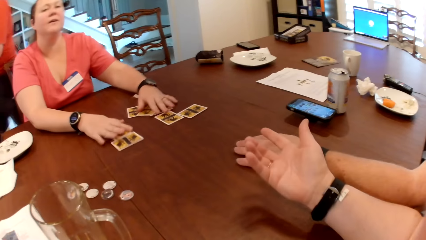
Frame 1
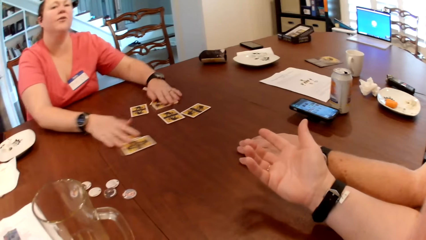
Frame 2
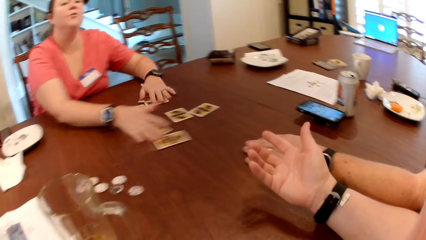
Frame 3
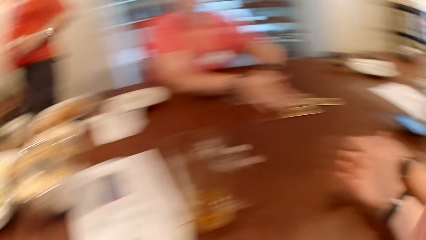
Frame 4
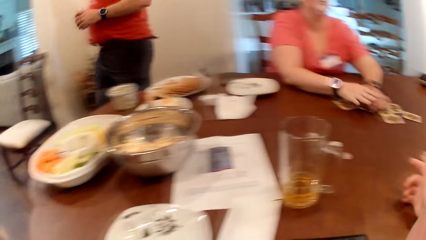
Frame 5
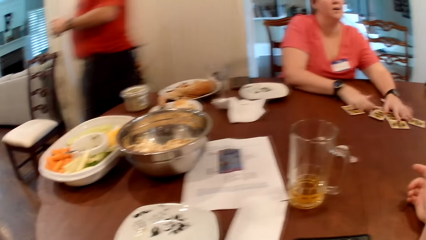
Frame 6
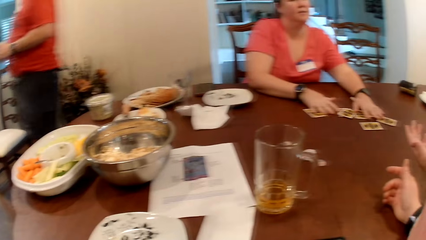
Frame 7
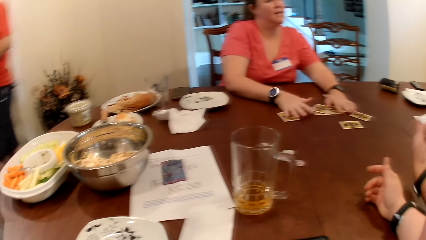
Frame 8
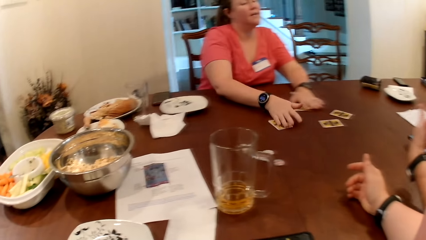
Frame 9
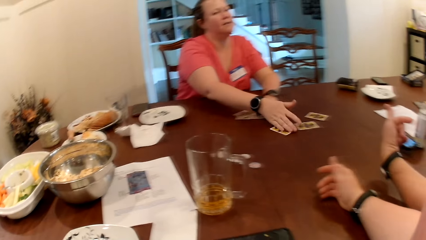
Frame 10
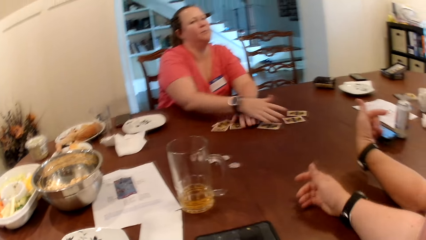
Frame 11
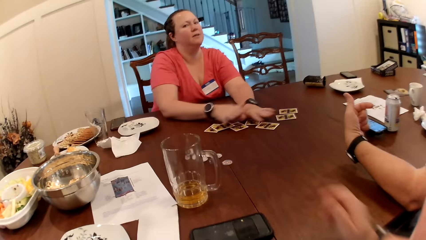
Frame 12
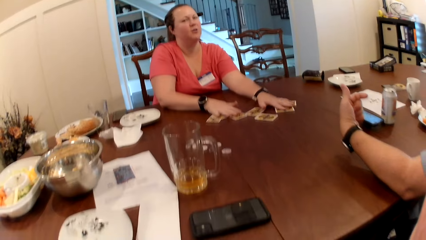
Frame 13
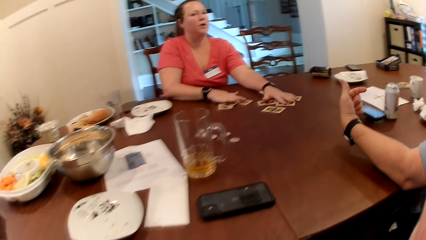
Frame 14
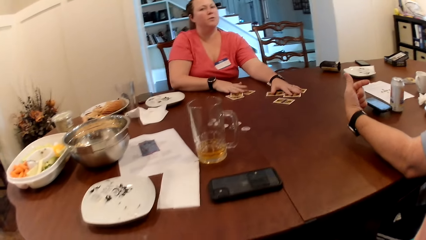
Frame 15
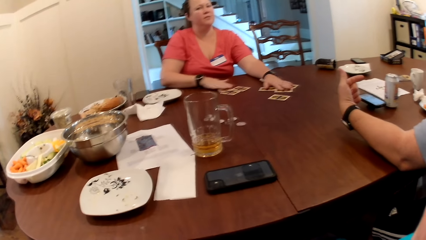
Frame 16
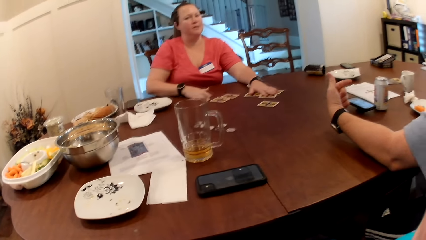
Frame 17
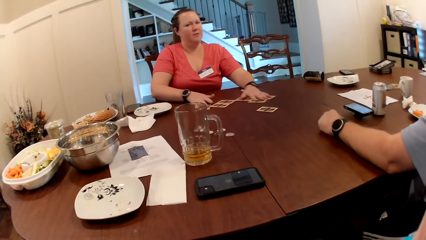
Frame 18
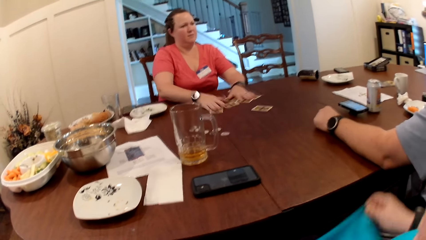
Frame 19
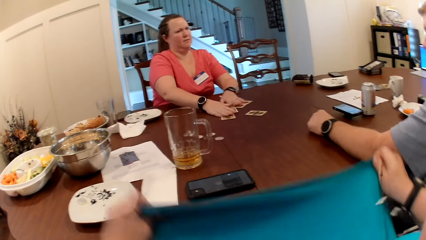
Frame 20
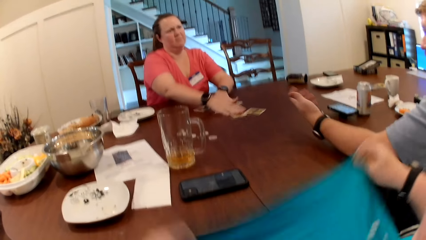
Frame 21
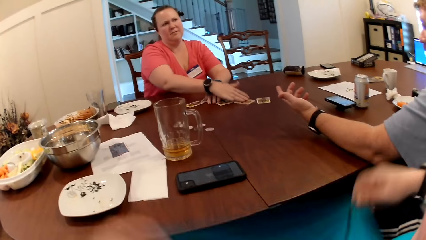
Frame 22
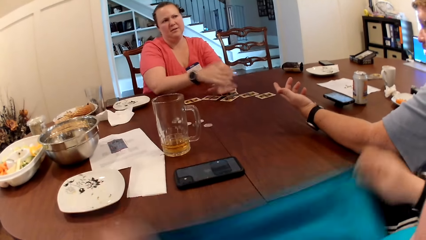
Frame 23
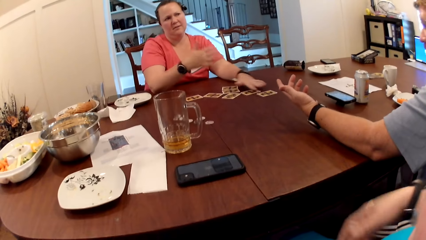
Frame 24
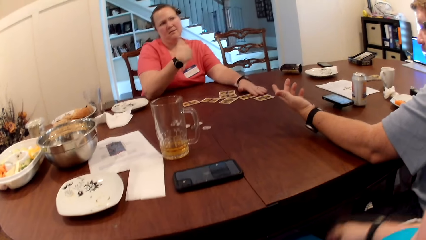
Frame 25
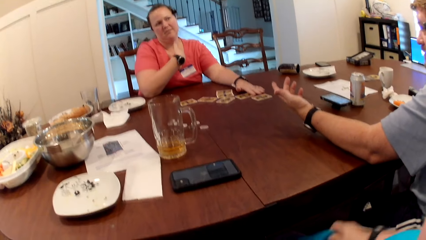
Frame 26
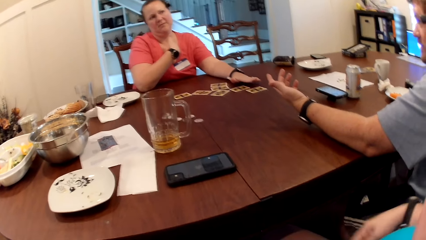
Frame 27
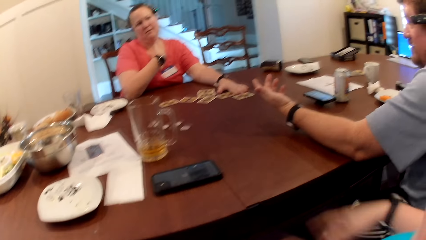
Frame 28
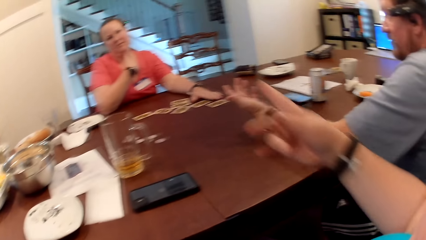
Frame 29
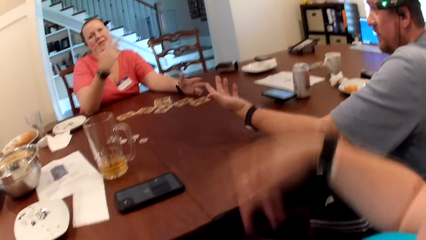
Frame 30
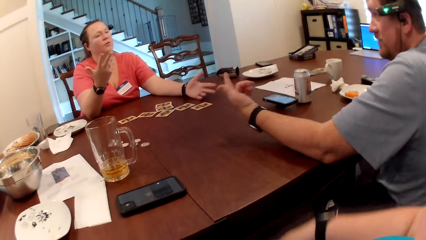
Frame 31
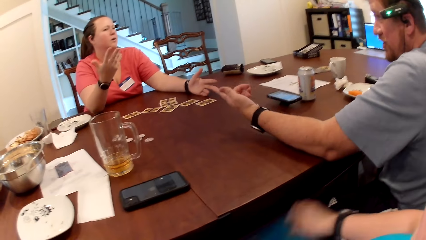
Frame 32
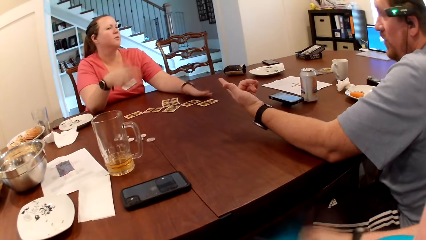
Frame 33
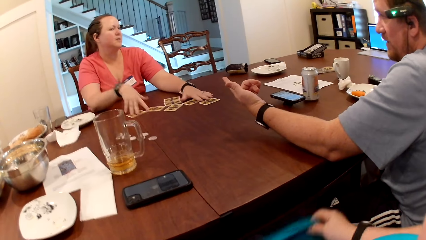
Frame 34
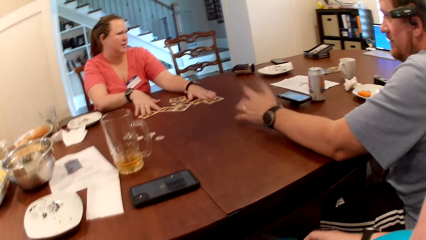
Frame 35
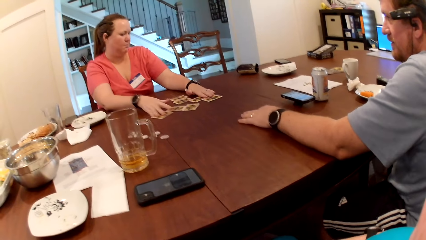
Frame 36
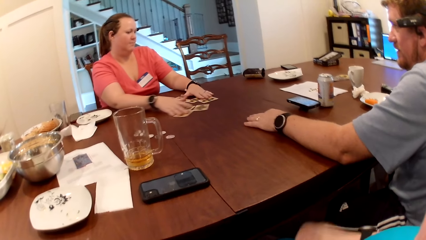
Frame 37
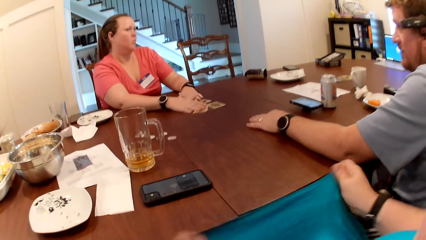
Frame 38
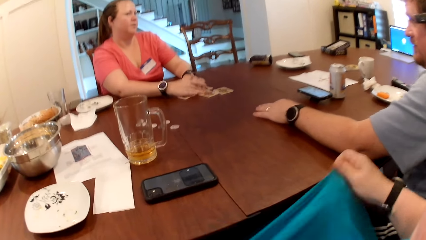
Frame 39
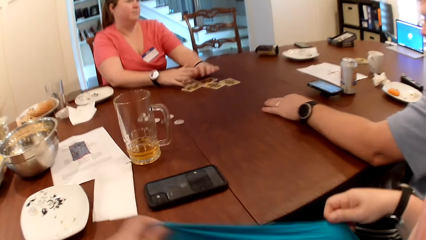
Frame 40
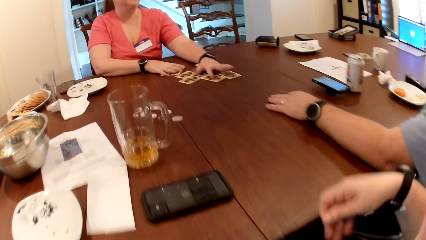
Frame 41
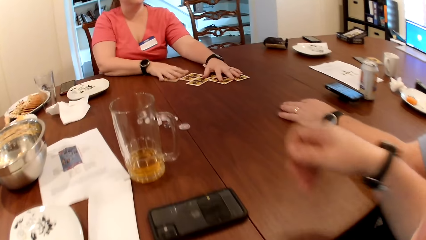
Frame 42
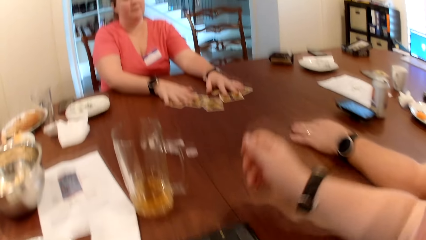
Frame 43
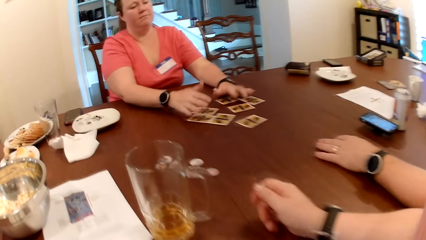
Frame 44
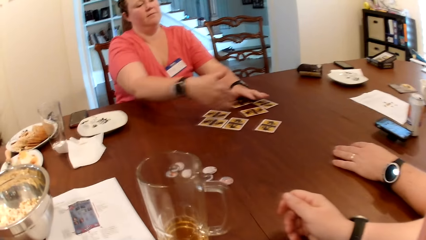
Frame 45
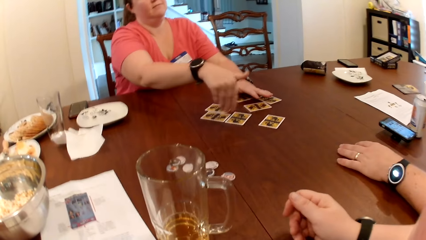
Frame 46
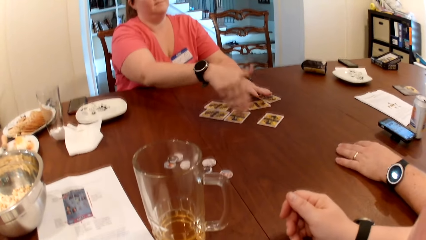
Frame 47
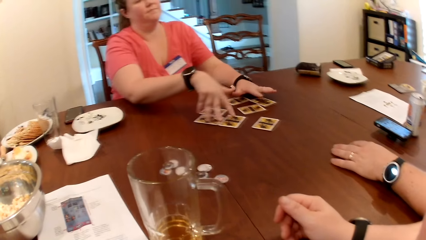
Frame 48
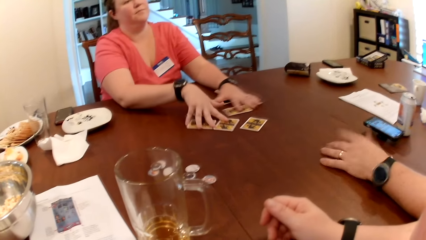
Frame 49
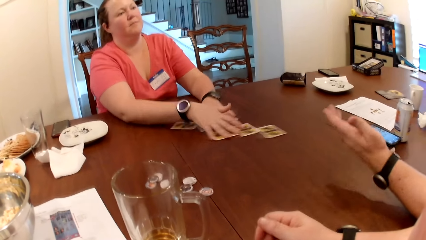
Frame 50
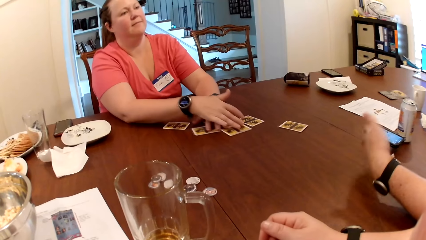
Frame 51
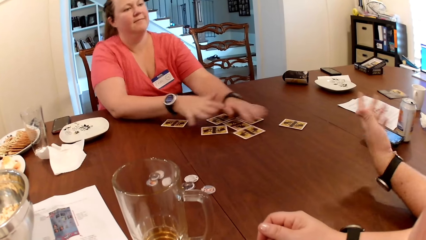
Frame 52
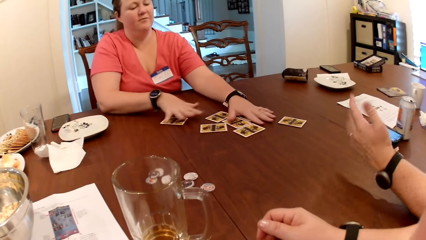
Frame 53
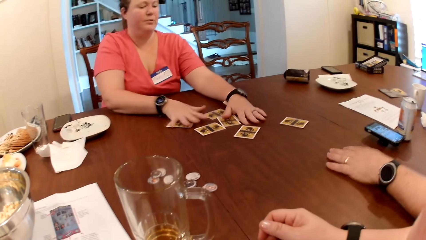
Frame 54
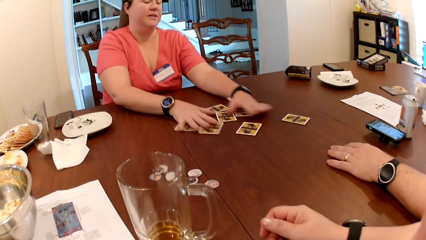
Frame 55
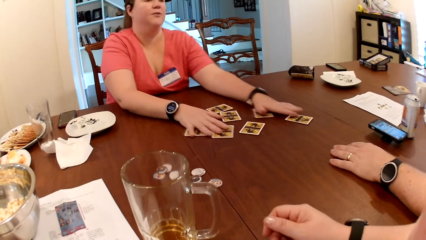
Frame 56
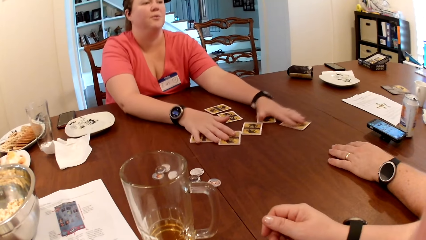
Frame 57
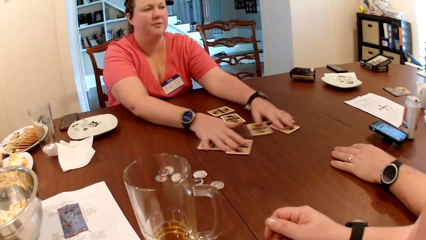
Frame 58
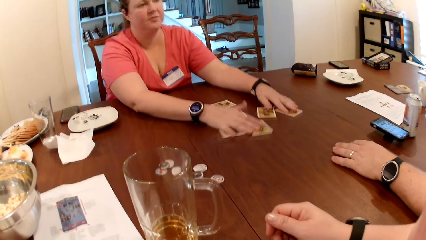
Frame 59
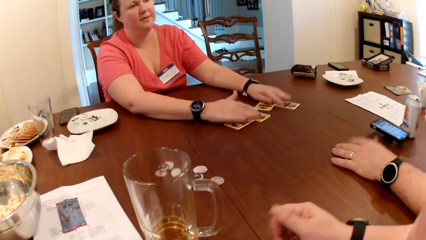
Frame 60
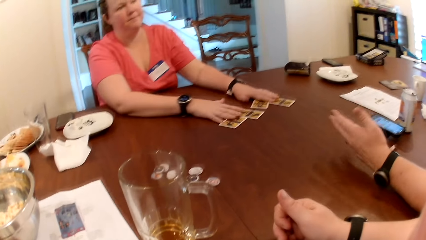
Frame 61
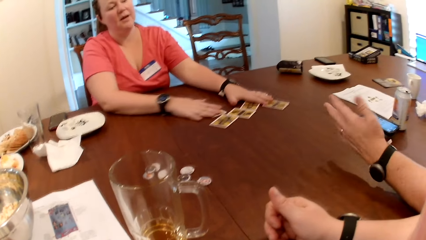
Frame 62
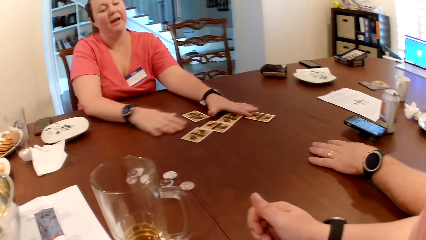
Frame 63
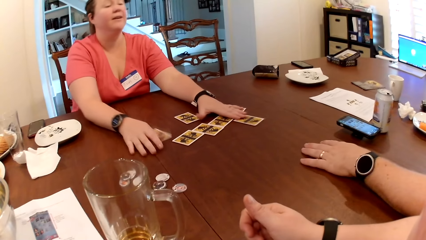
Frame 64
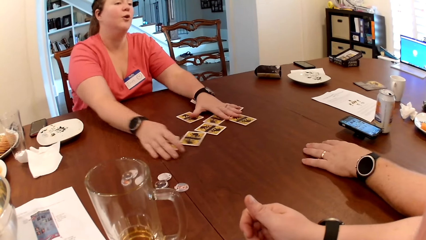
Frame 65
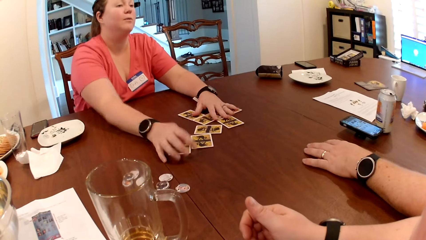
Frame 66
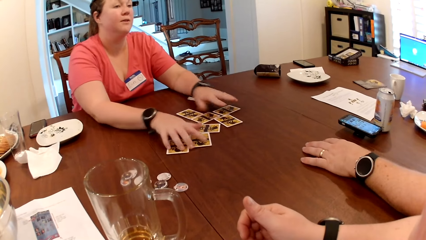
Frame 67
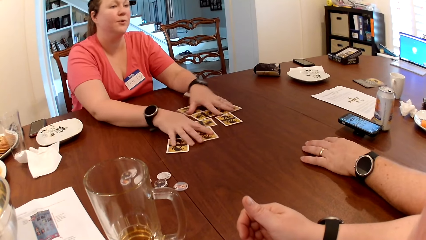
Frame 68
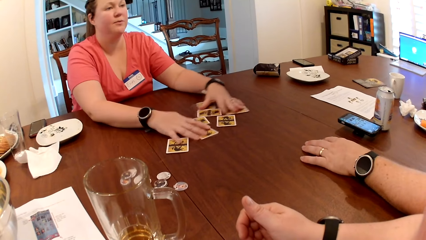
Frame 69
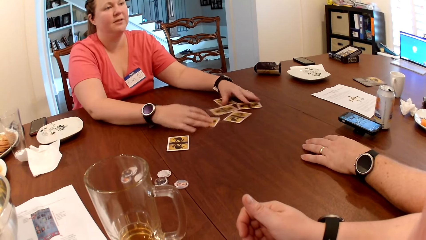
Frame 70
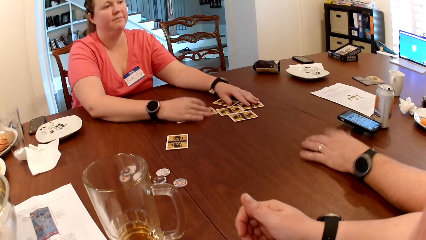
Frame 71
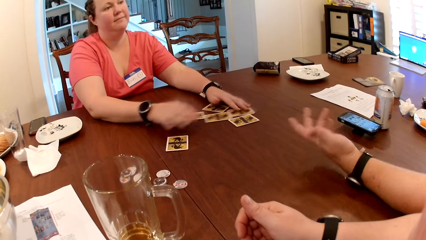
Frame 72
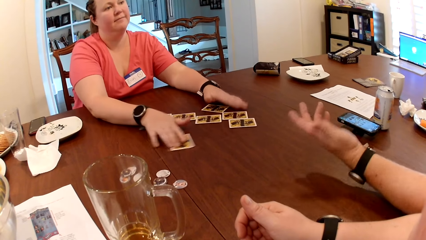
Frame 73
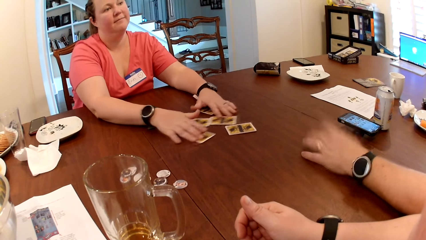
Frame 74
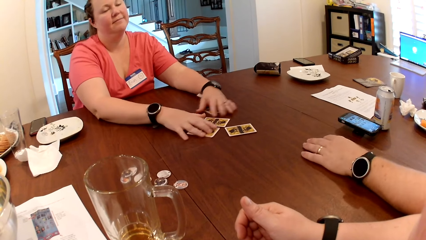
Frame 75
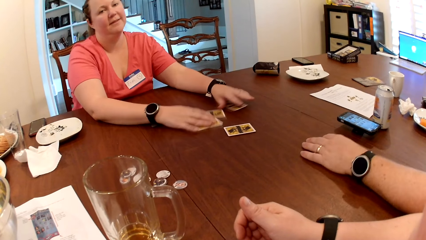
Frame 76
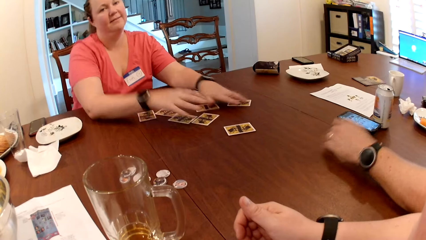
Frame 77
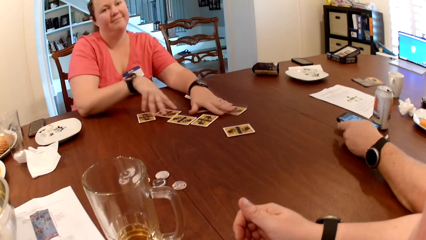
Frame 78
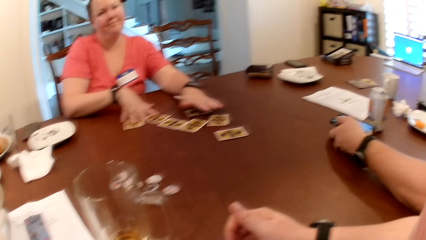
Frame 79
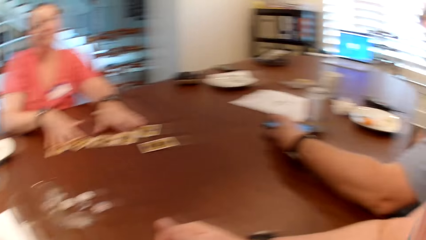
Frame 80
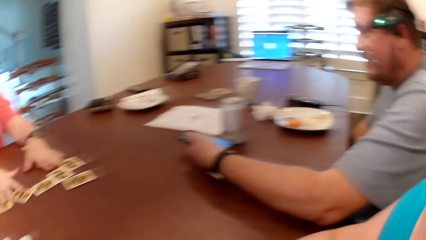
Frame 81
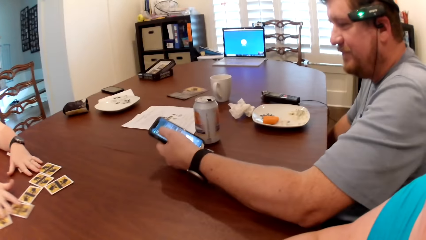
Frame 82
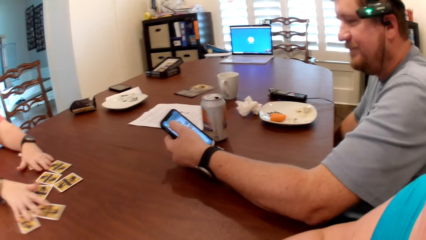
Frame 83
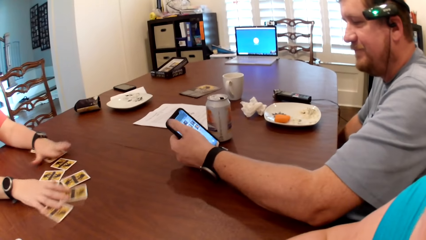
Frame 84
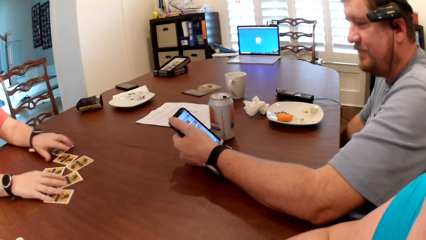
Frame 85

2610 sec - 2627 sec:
The camera wearer shakes a dress with both hands. A man picks the phone from the table with his left hand.
